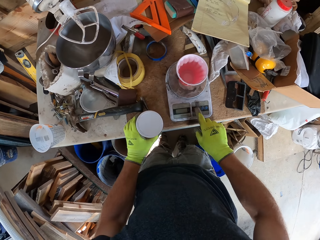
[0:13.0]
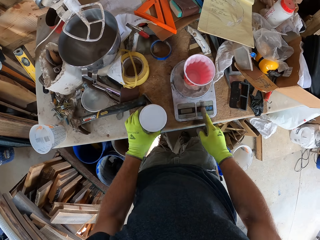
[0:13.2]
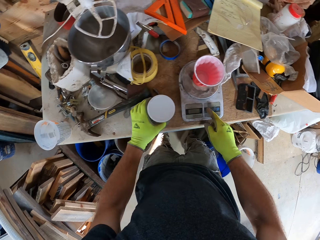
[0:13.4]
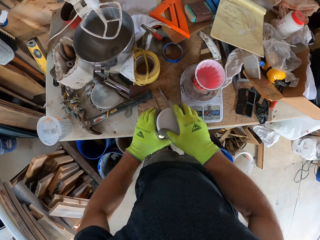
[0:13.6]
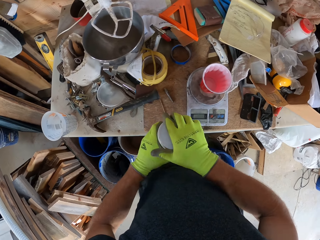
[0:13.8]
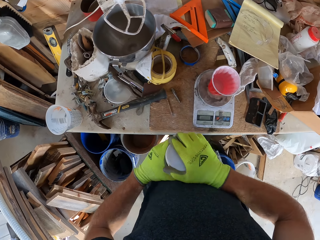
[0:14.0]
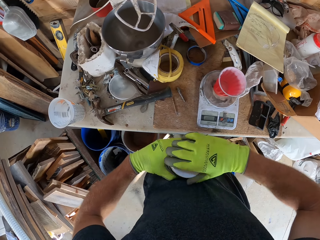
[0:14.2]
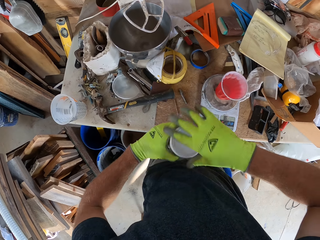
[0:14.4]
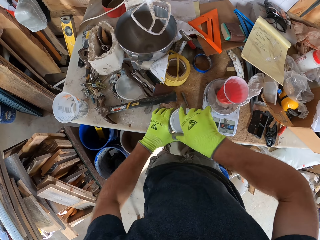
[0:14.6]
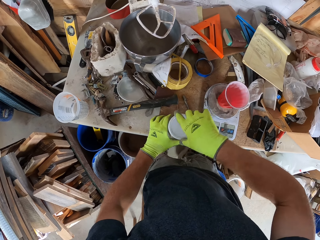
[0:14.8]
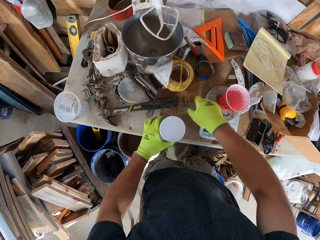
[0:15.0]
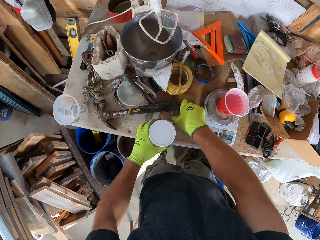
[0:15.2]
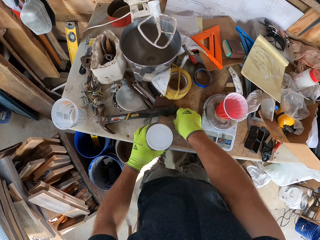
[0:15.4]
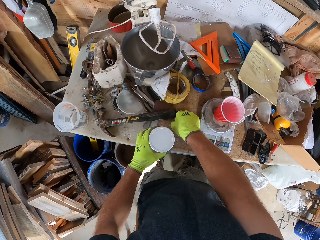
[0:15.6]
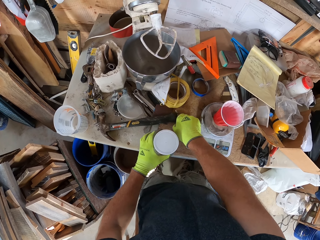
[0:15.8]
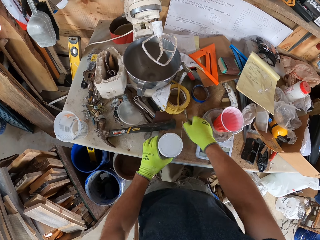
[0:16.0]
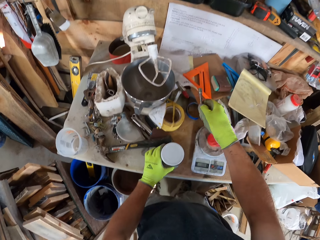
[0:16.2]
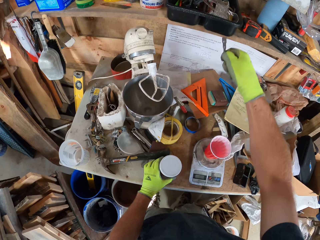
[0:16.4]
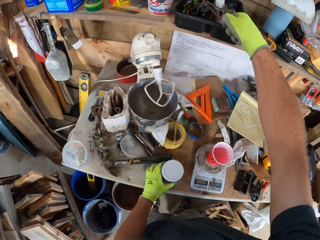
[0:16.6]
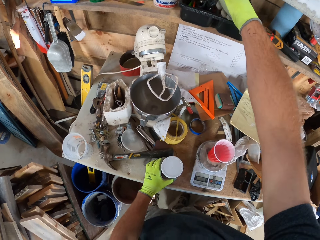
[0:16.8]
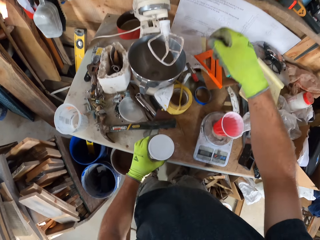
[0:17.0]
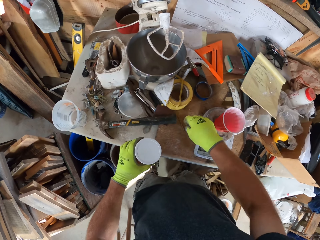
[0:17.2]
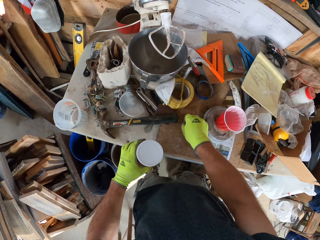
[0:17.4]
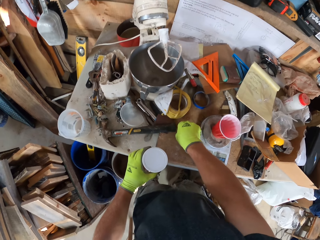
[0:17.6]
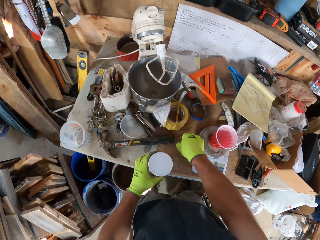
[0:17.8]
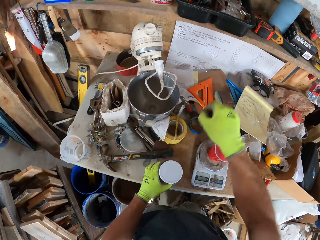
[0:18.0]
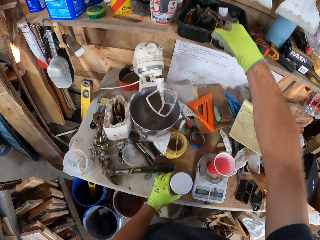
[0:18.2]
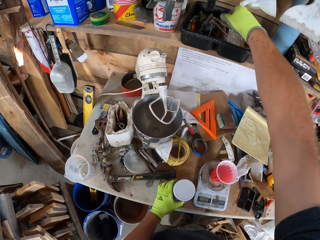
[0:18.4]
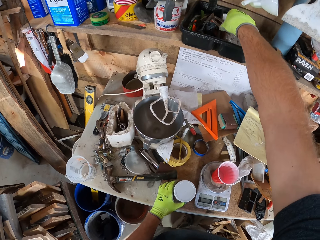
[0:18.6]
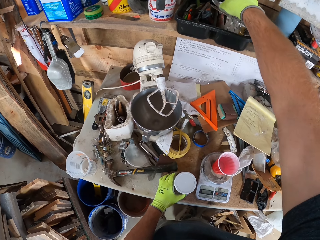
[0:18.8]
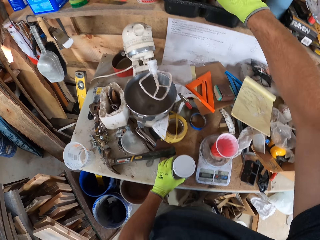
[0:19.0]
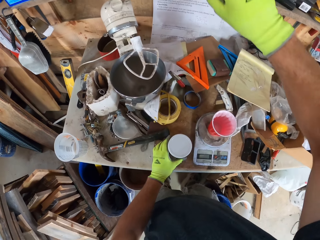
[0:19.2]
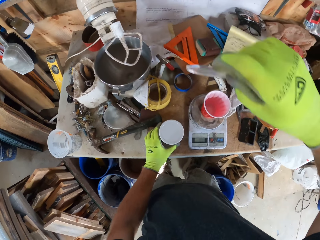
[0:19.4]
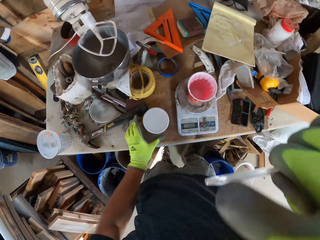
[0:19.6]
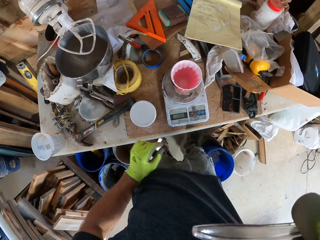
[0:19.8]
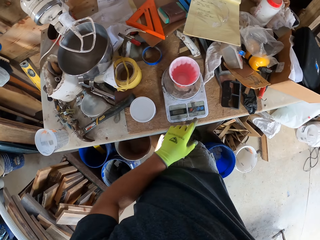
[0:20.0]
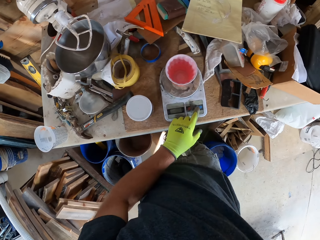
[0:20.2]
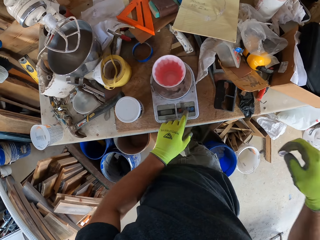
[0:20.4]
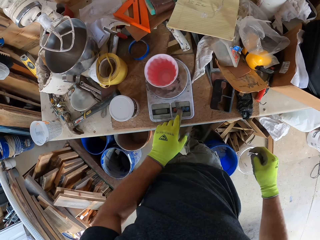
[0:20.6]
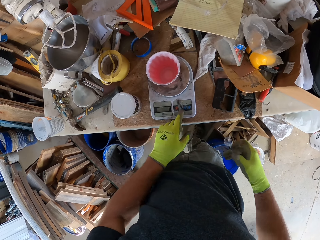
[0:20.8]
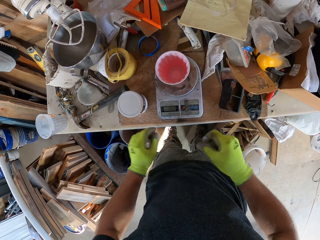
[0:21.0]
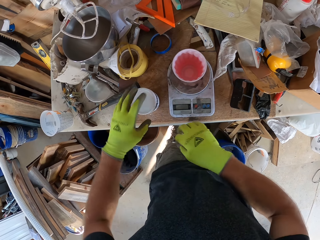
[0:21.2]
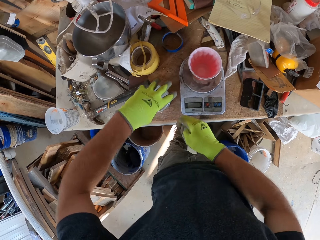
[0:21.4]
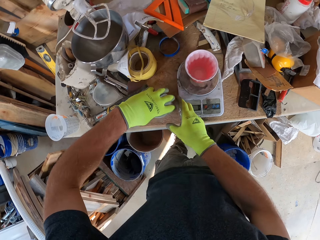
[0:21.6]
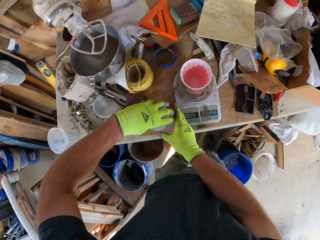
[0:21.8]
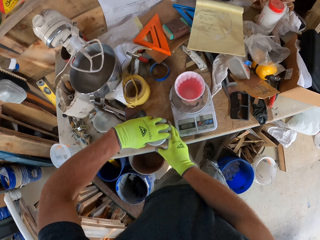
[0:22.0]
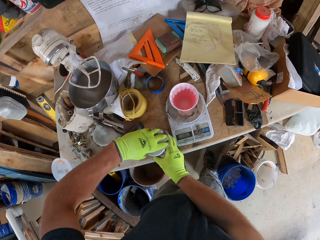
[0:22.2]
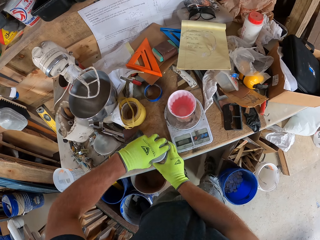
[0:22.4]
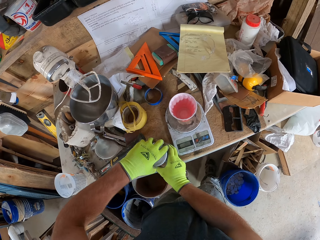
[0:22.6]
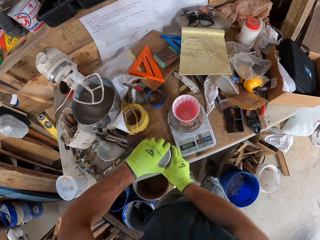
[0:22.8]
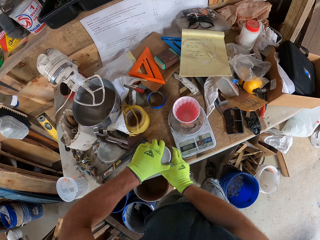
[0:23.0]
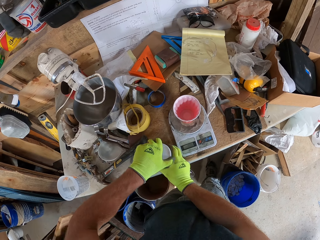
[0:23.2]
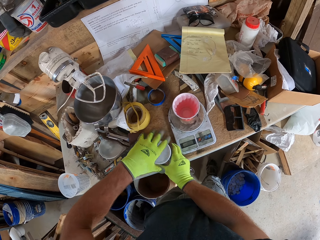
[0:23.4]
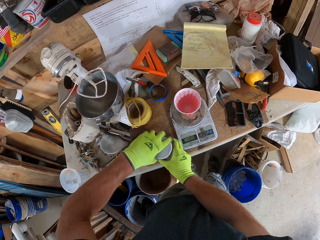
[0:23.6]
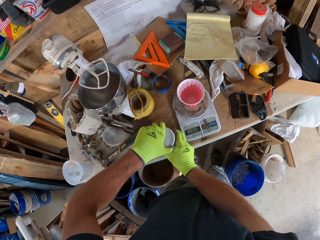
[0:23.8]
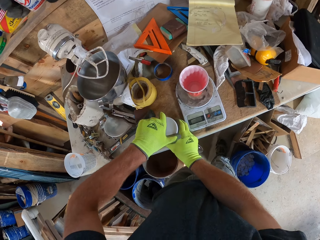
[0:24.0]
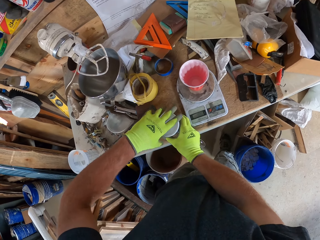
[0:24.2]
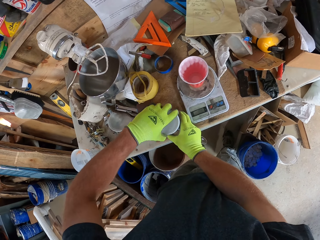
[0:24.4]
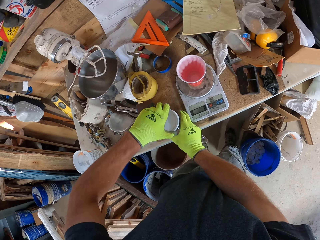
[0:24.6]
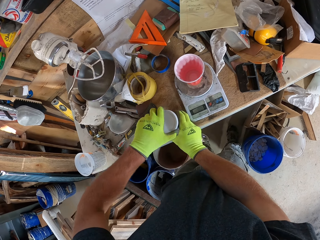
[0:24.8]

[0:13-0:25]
The camera wearer puts the container on the table. They press the weigh scale button, open a tin lid, pick the pen, and put the pen in the container. They pick the nail. They put the container on the table. They put the nail in the container. They pick the knife. They touch the face. They operate the weighing scale. They touch the container. They open the tin lid.

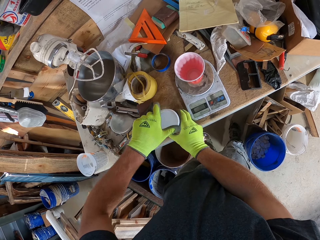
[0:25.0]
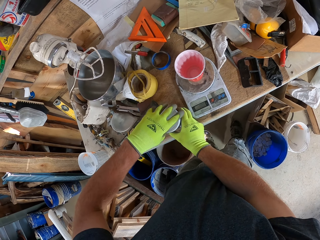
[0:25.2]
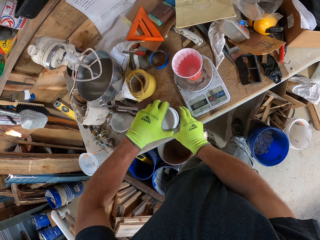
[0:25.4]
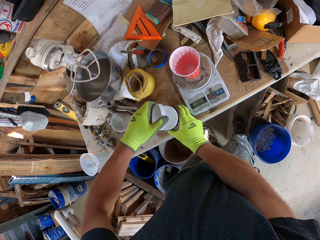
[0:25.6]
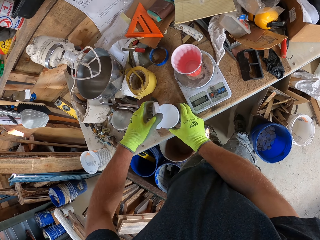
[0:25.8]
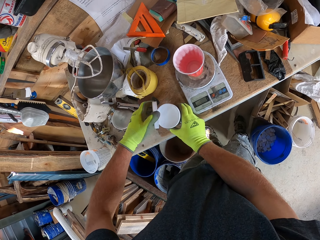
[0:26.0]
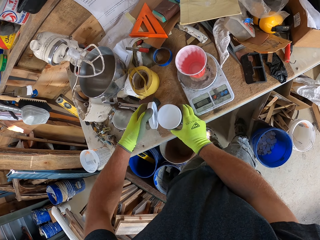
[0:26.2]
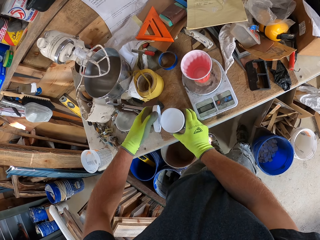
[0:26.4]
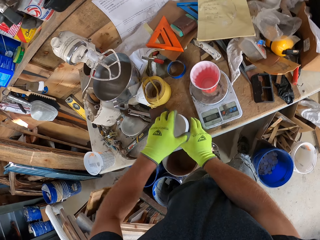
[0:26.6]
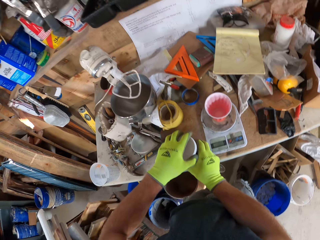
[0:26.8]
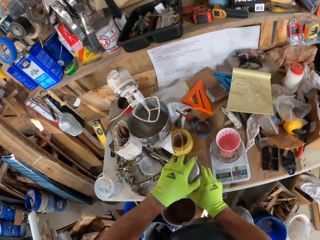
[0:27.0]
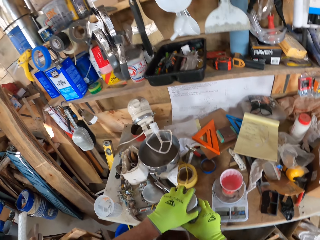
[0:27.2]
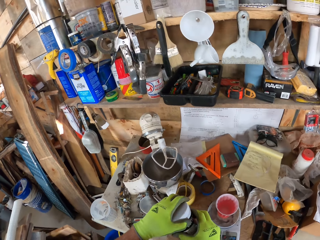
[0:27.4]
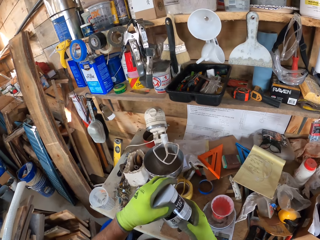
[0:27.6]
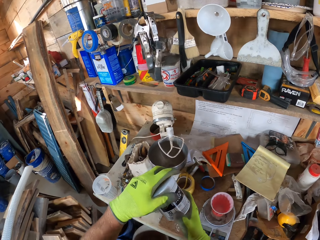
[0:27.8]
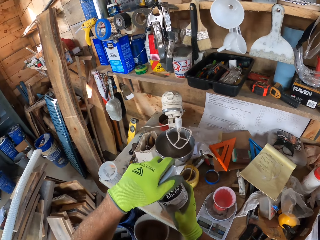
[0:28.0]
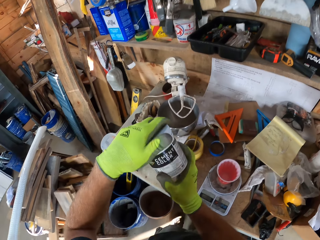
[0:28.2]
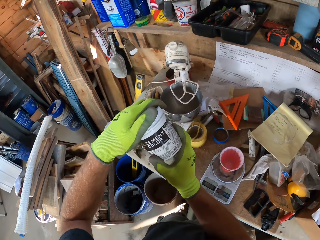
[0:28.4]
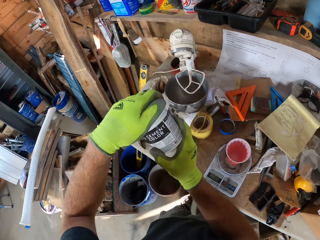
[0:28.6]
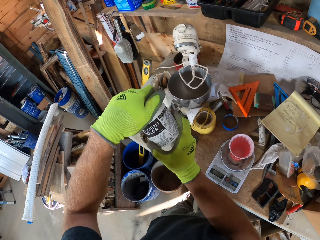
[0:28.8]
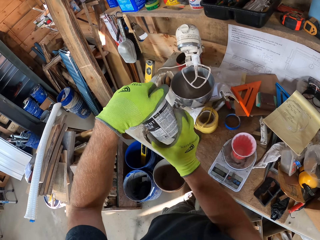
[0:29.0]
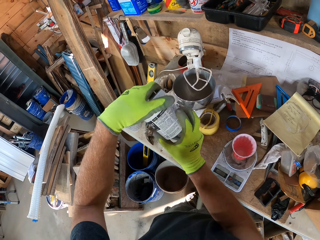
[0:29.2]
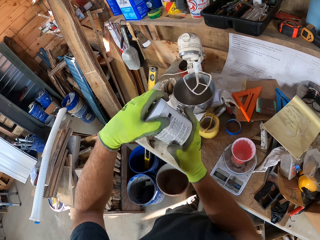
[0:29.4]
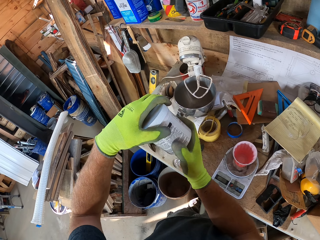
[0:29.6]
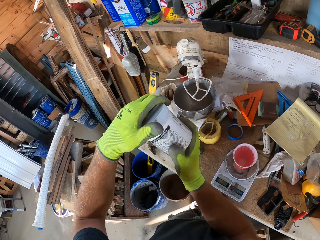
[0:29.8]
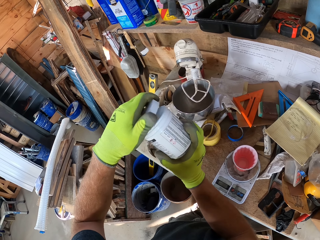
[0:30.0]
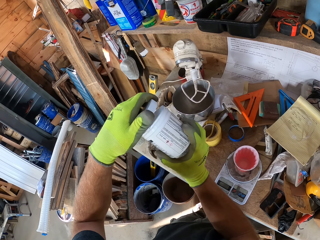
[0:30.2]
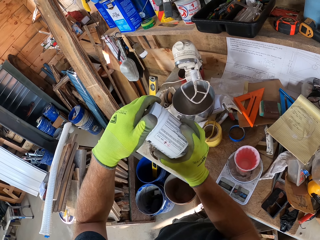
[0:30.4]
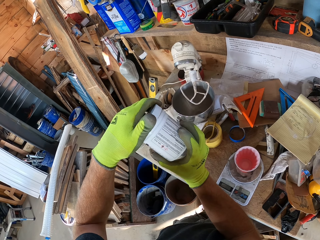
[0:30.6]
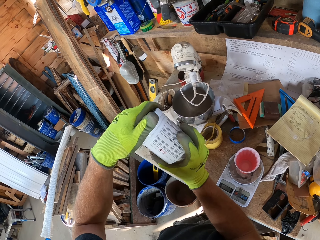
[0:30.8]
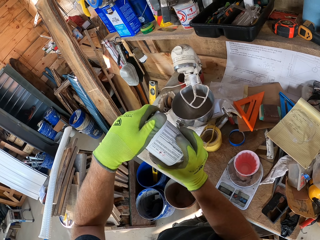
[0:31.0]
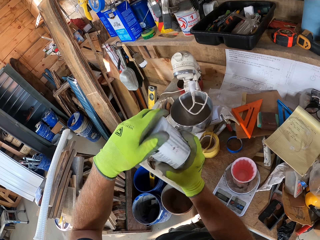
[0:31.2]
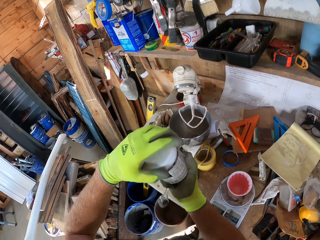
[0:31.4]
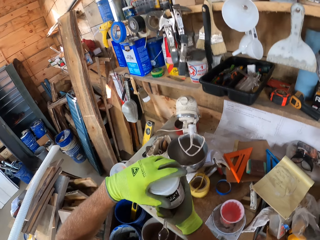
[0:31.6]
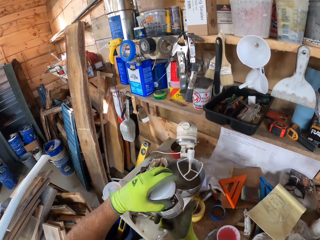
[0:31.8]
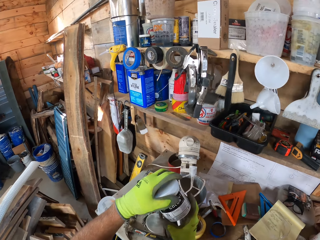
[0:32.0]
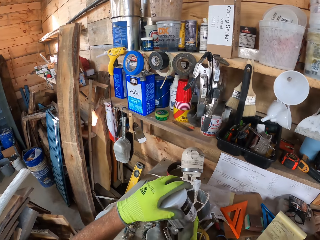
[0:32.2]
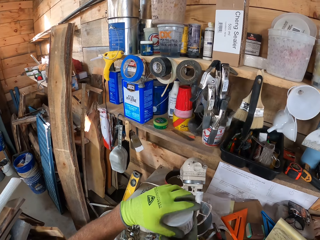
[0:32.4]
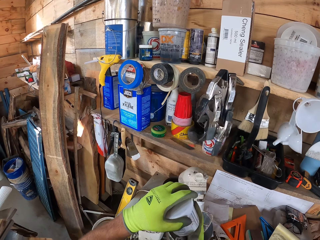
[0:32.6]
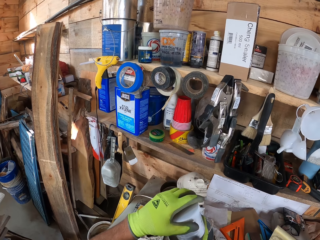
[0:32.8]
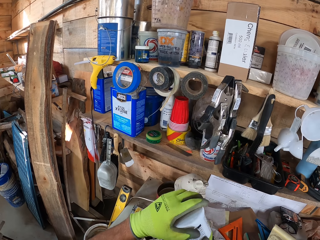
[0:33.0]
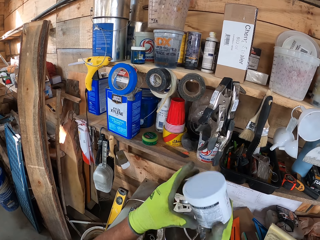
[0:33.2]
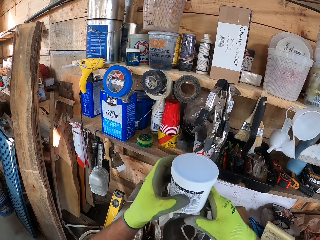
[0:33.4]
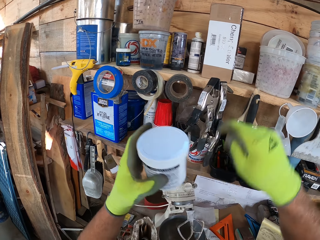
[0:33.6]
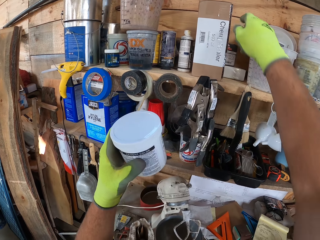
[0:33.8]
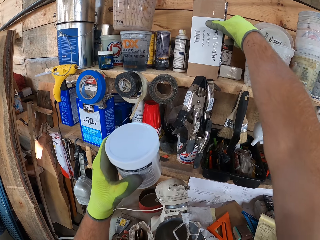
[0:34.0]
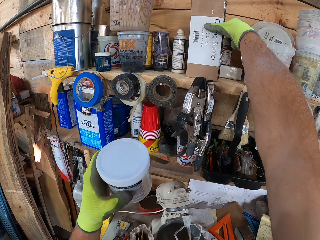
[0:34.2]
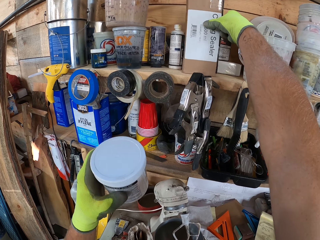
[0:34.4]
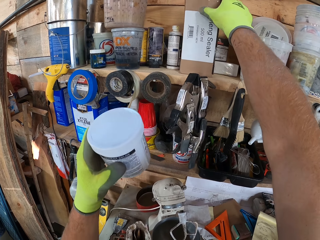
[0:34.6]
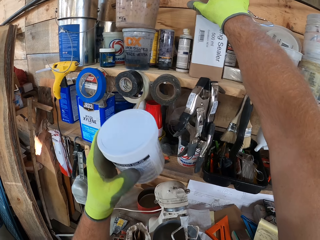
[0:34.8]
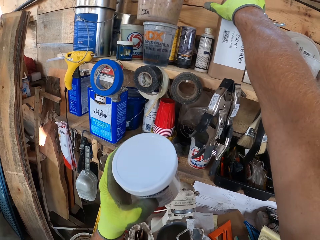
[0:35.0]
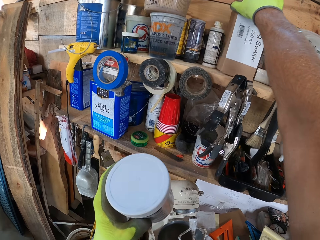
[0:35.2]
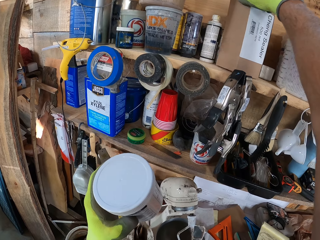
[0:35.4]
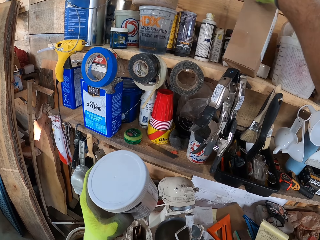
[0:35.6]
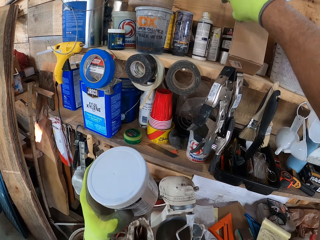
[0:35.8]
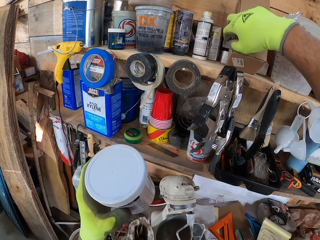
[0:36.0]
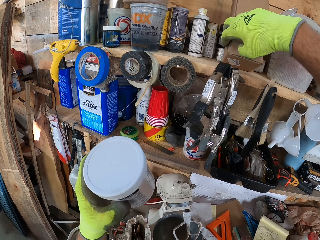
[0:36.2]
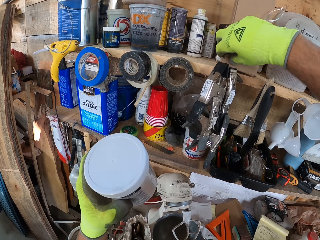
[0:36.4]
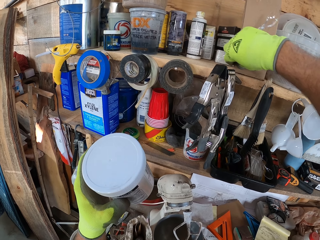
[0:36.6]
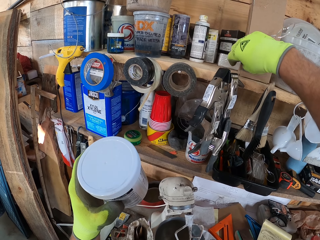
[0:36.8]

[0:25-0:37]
The camera wearer puts the lid on the container. They close the tin lid. They lift the container. They pass the container to the left hand. They move the carton box on the shelf.
